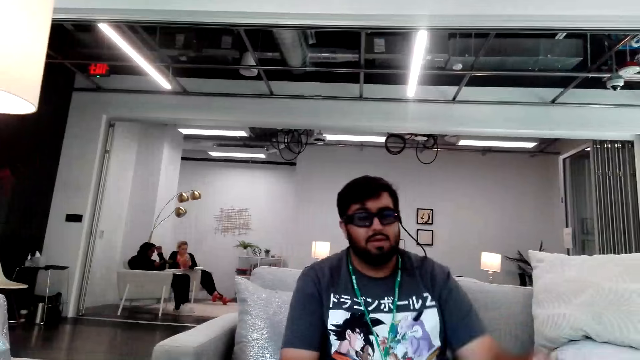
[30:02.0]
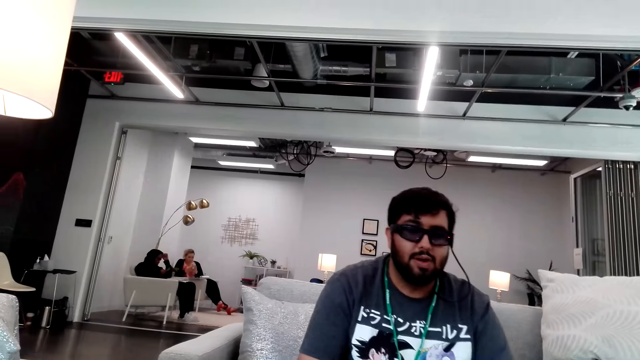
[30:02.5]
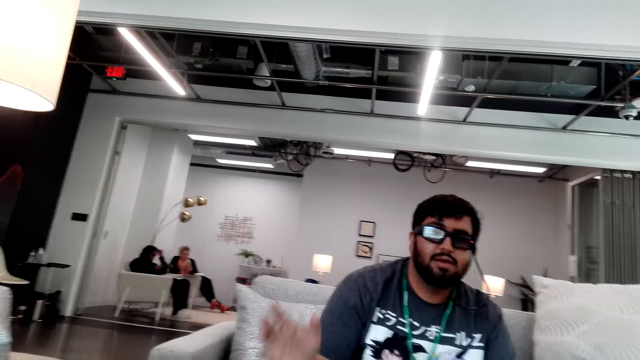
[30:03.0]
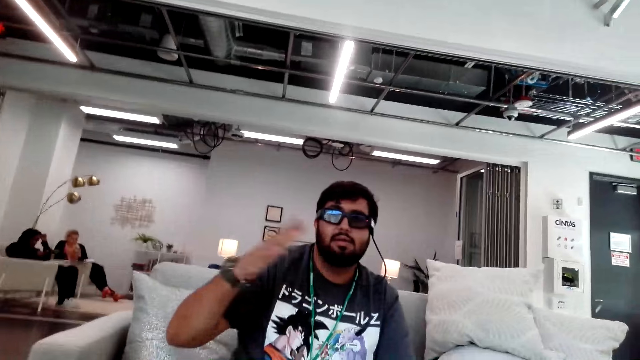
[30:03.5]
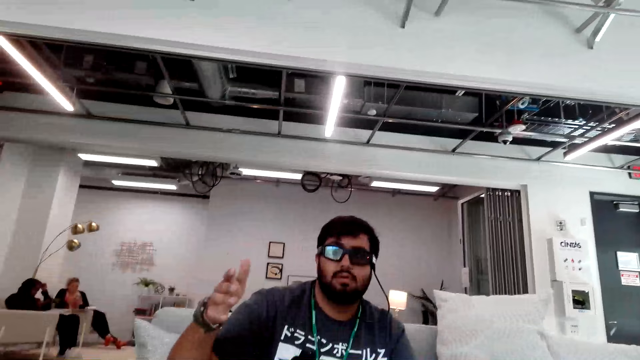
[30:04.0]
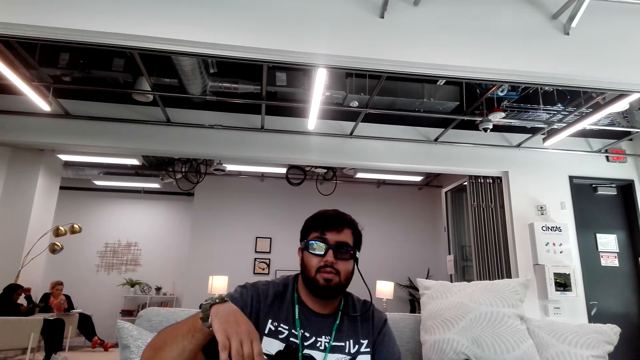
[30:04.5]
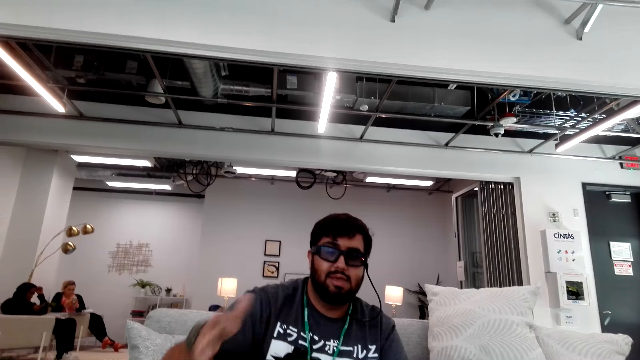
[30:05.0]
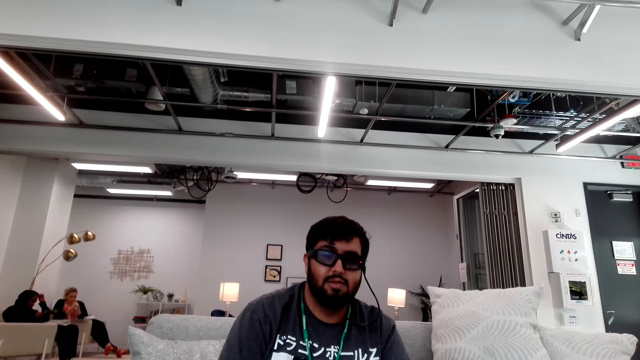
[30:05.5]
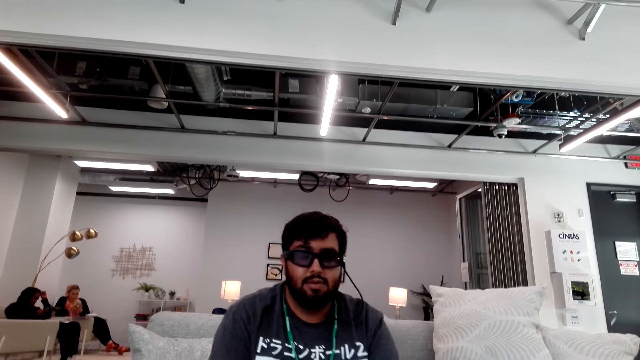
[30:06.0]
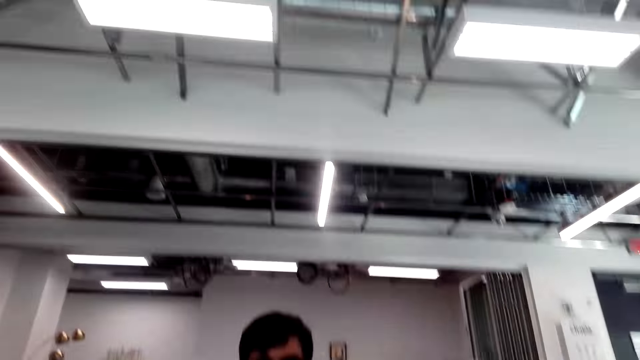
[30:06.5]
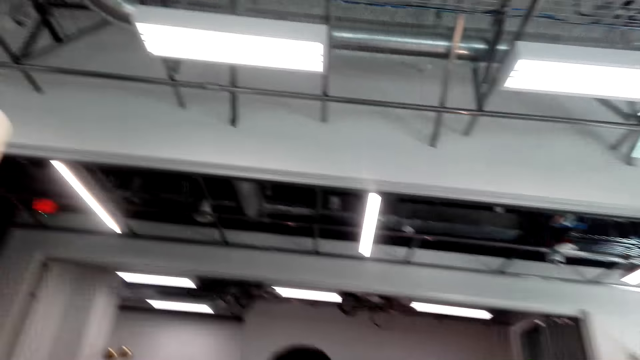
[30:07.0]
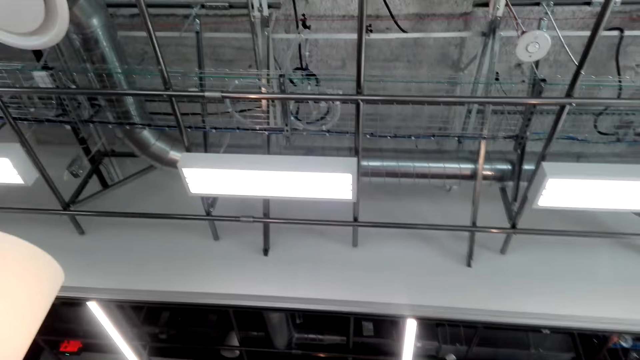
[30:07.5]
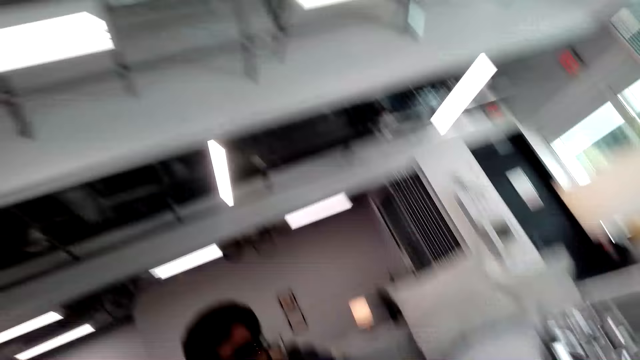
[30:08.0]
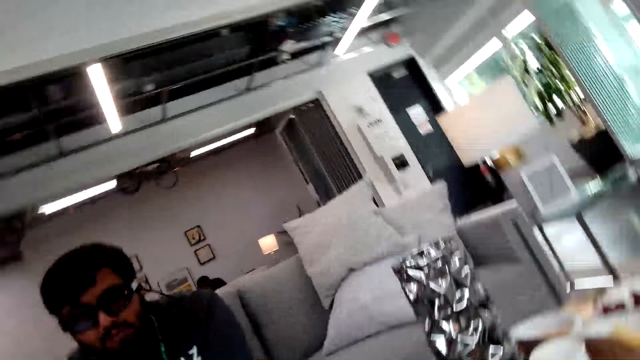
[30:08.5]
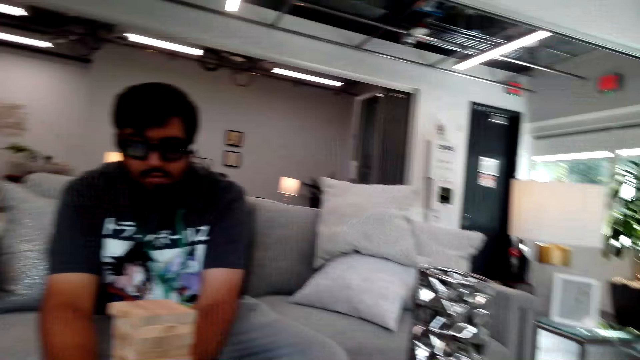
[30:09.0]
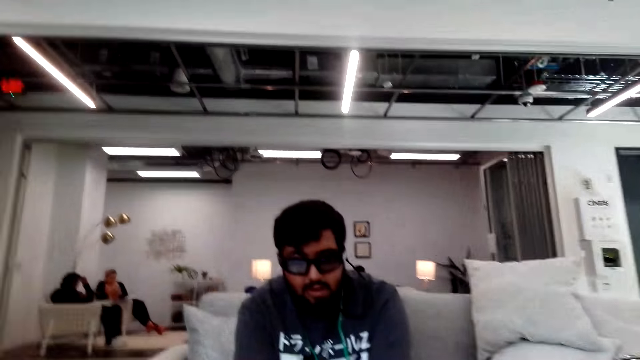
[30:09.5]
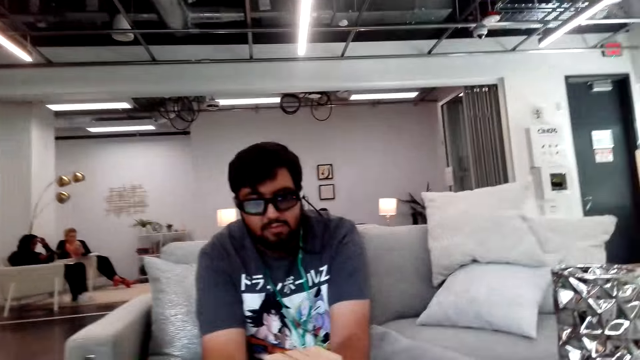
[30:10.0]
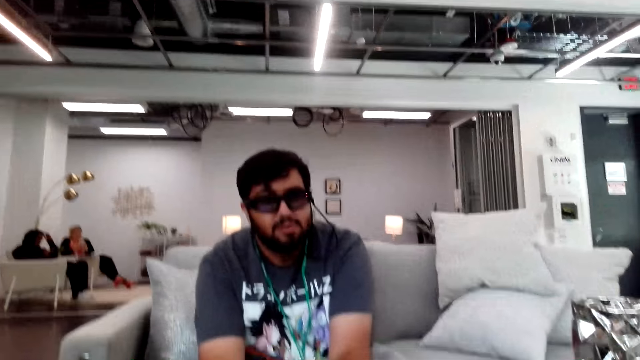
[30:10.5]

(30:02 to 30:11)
A man does a hand movement. He does a hand movement again. The camera wearer converses with the man.

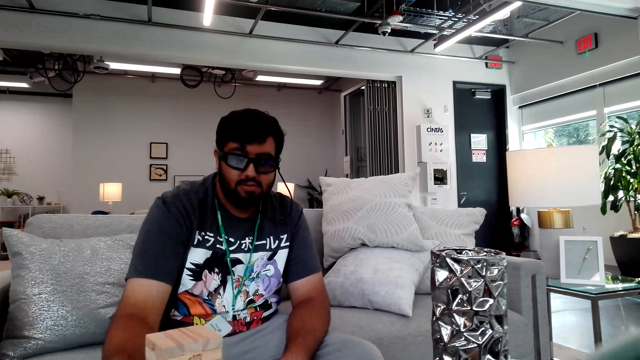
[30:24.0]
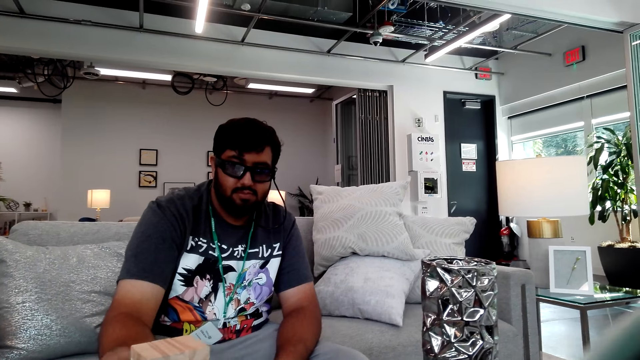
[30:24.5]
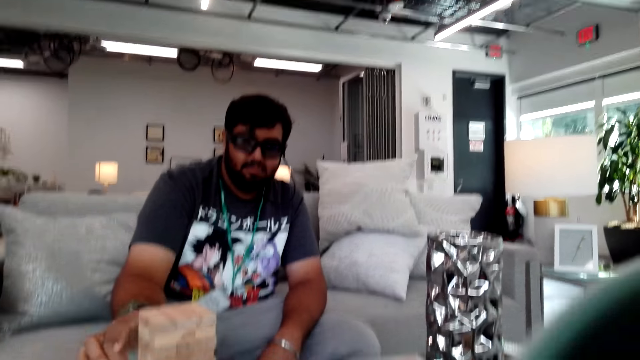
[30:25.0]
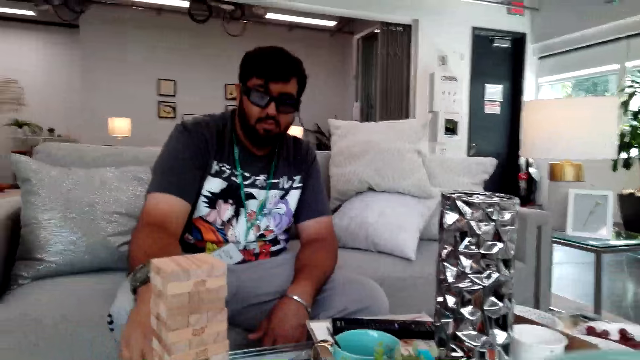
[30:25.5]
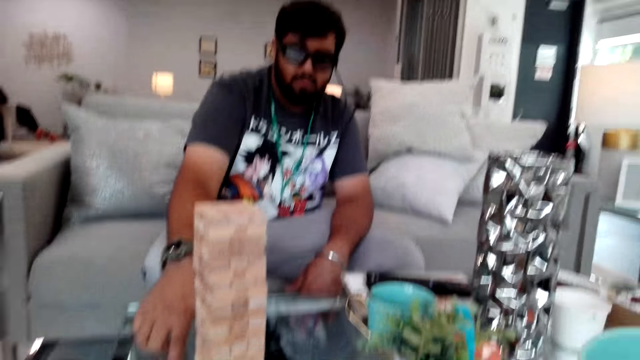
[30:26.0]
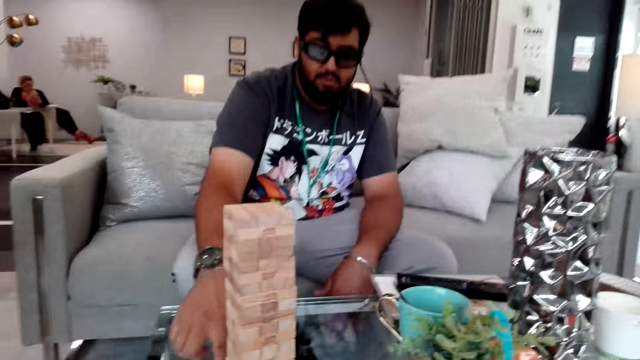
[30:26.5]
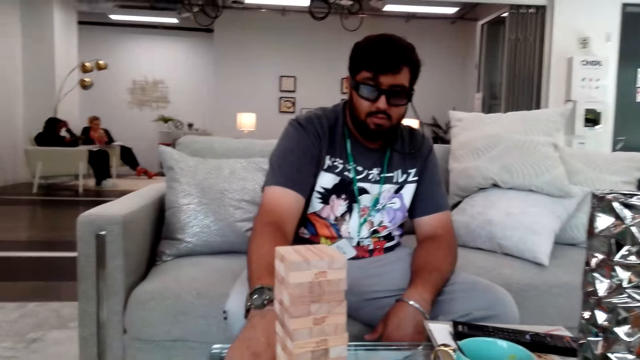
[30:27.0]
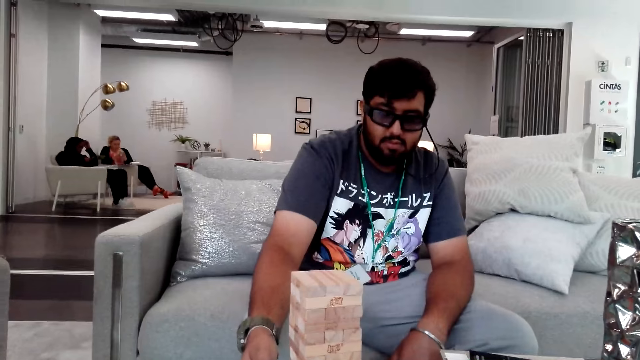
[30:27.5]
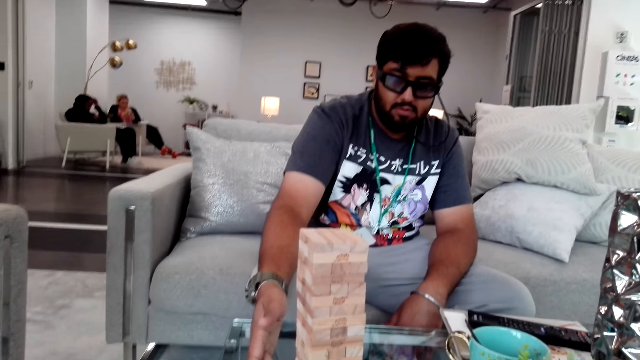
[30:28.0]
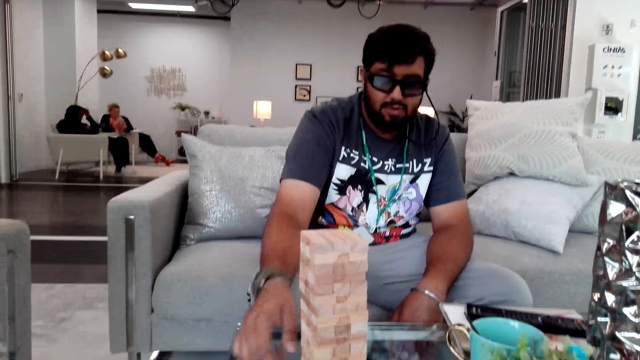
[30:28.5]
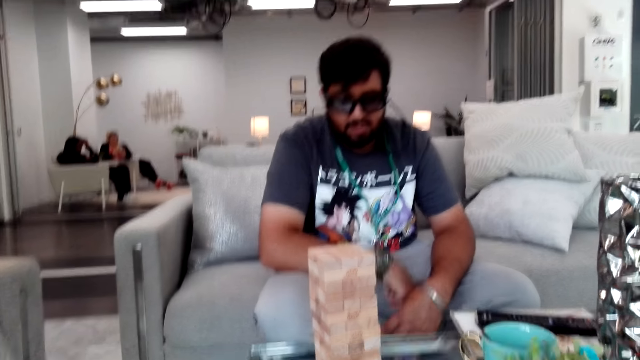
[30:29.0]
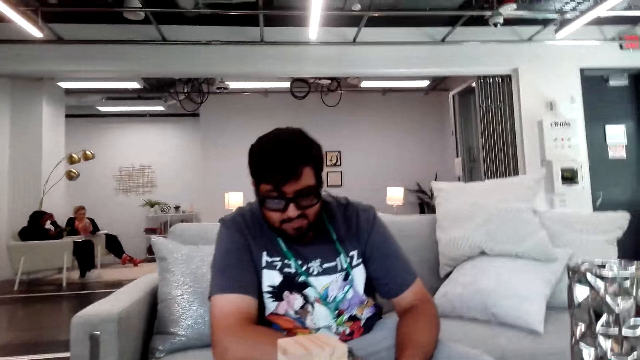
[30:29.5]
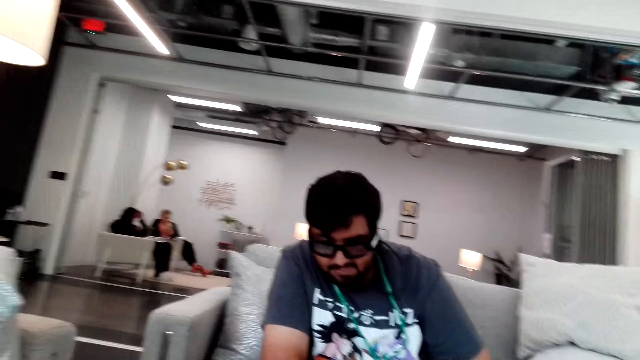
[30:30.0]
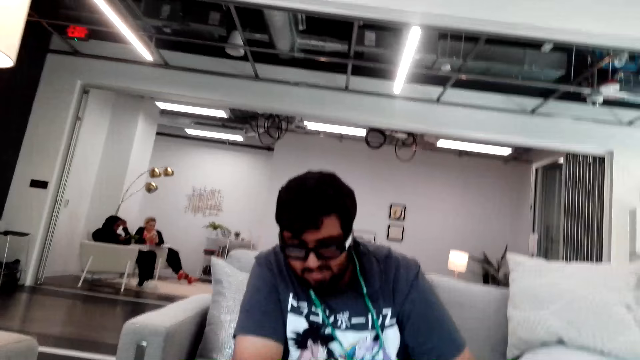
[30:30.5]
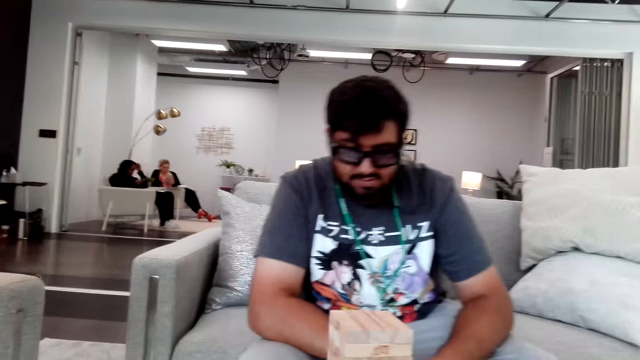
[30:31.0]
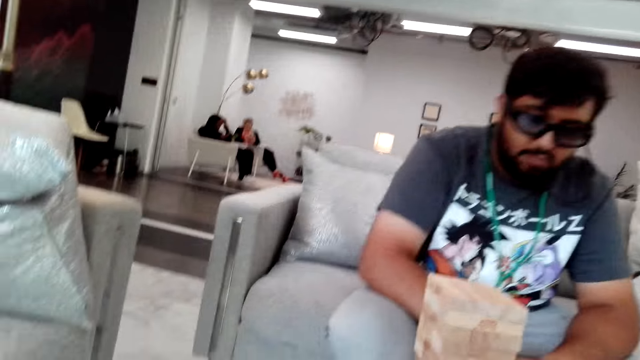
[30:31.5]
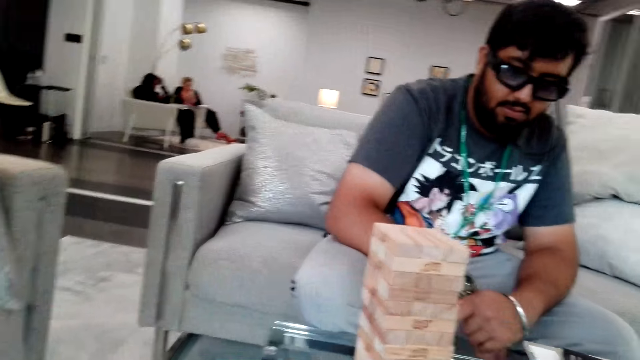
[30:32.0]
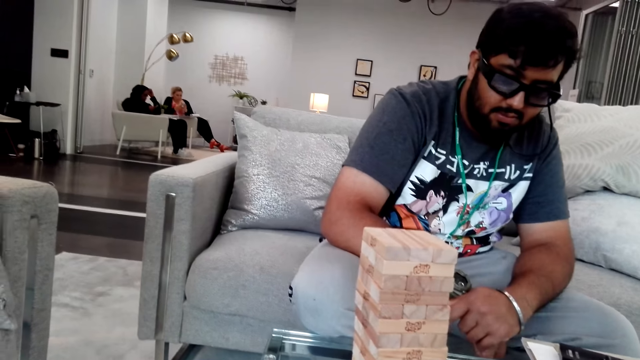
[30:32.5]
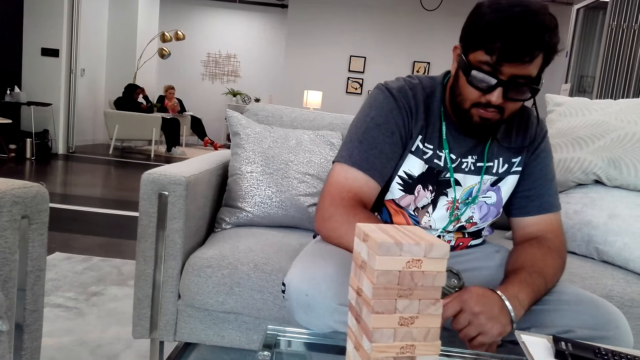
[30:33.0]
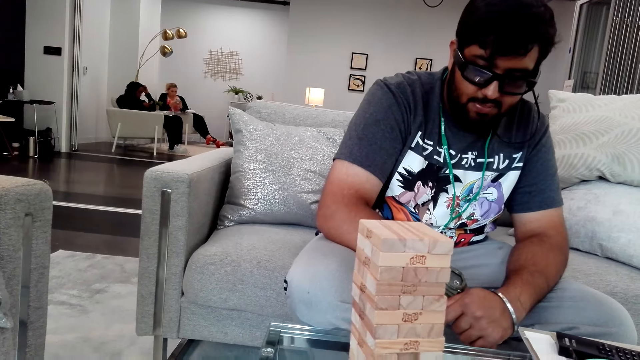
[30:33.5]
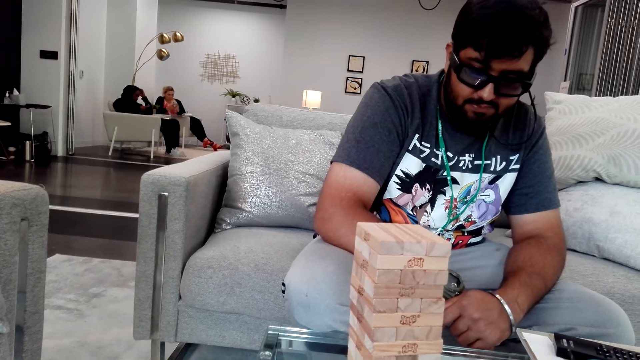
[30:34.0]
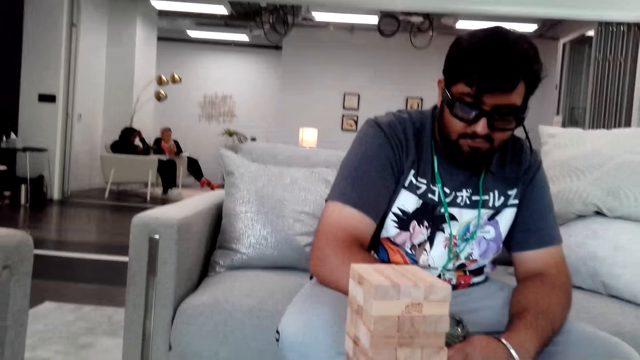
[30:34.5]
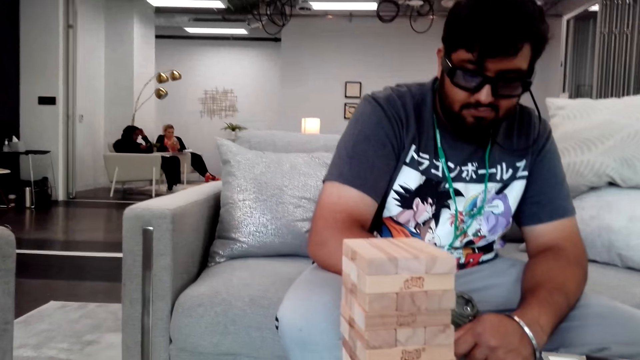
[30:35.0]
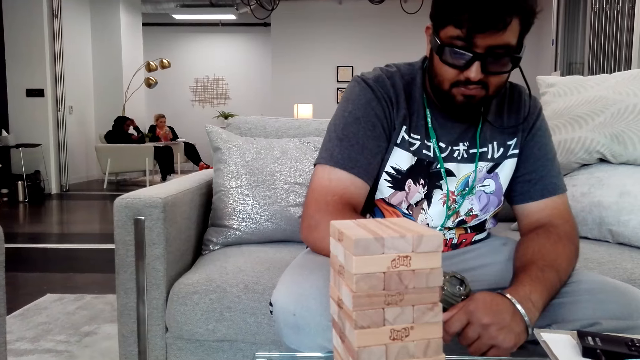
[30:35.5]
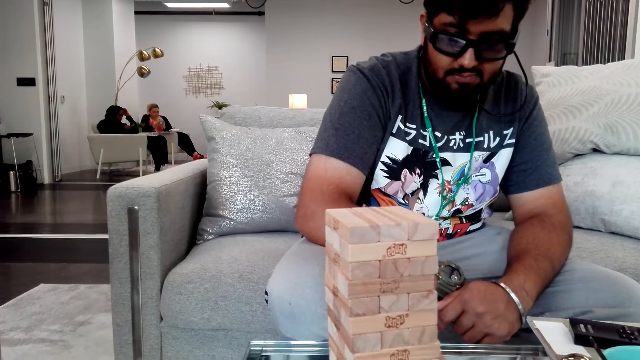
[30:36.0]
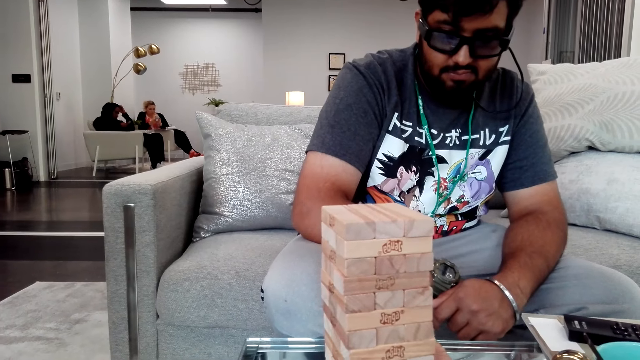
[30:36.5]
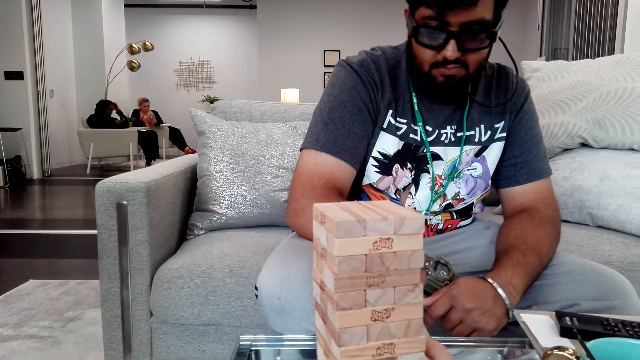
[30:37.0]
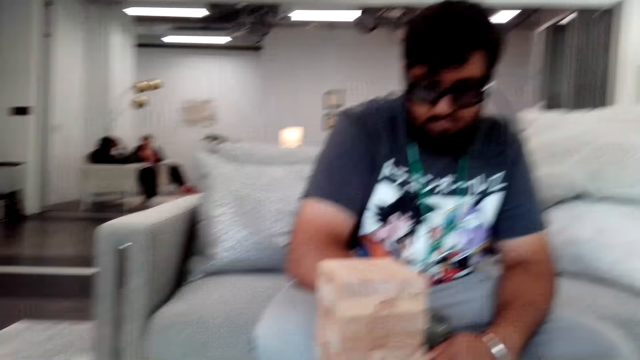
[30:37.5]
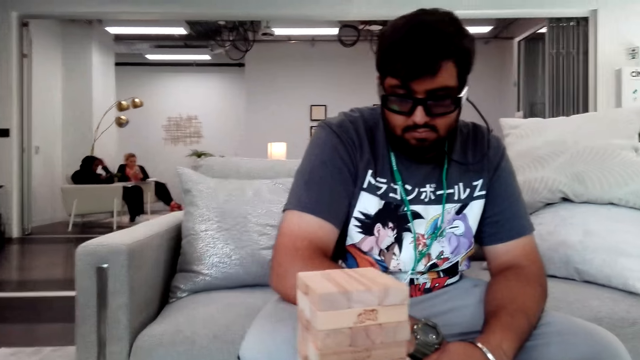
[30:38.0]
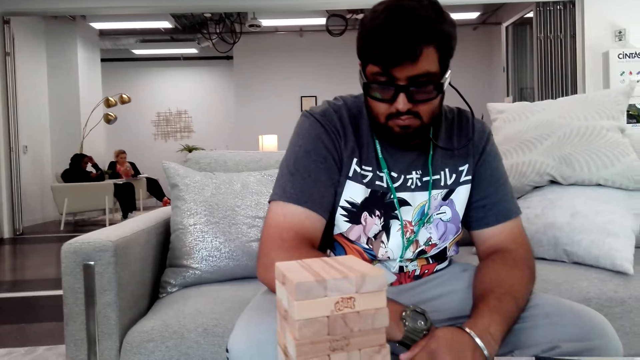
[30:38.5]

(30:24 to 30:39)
A man holds the tower blocks with his right hand. The man aligns the tower, removes a block from the tower, places the block on the table, and looks at the tower.
